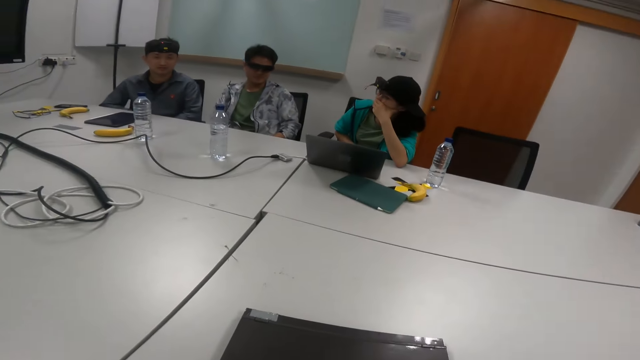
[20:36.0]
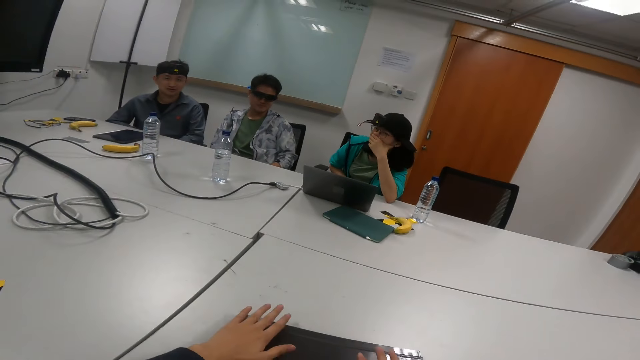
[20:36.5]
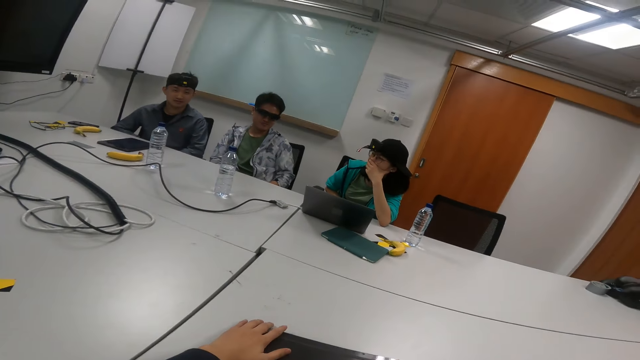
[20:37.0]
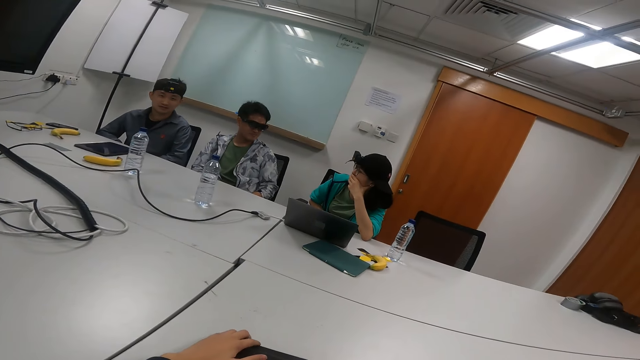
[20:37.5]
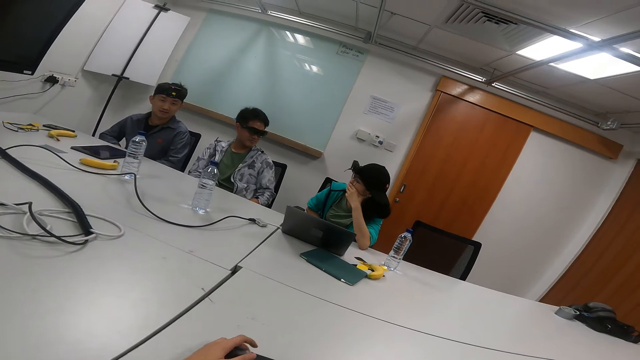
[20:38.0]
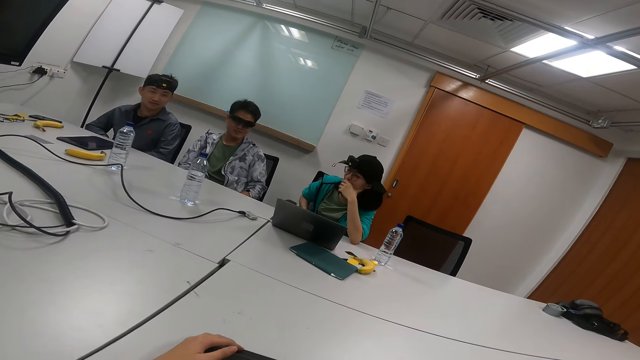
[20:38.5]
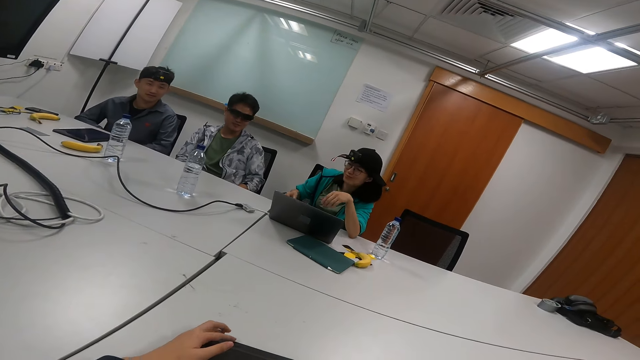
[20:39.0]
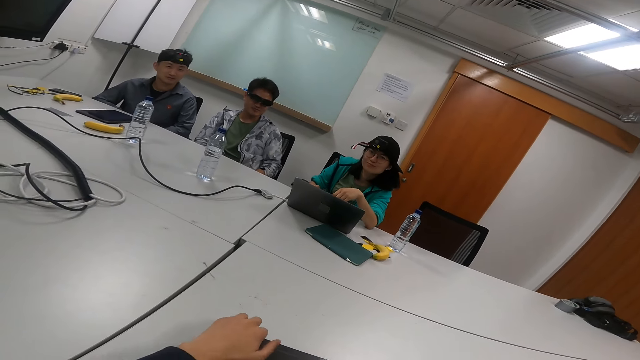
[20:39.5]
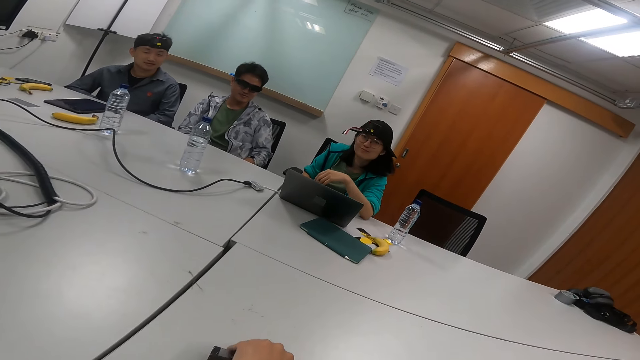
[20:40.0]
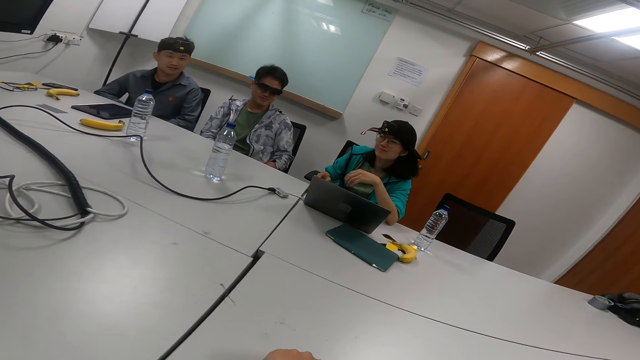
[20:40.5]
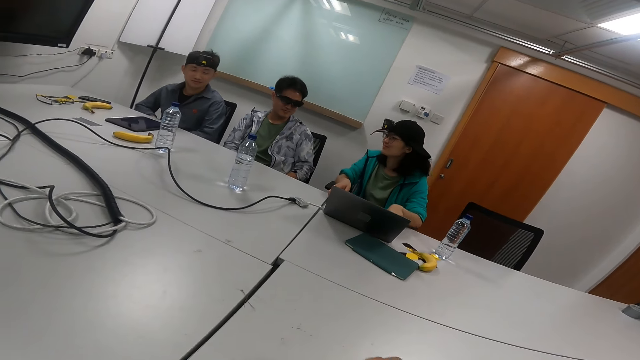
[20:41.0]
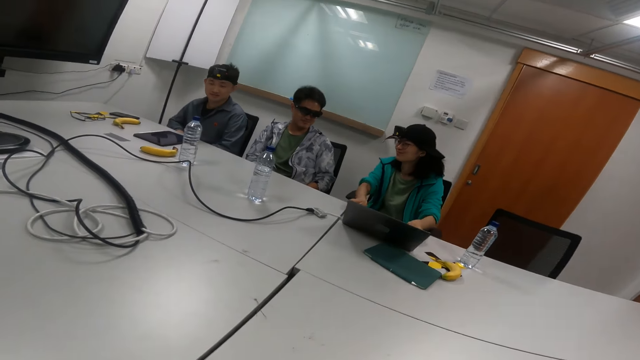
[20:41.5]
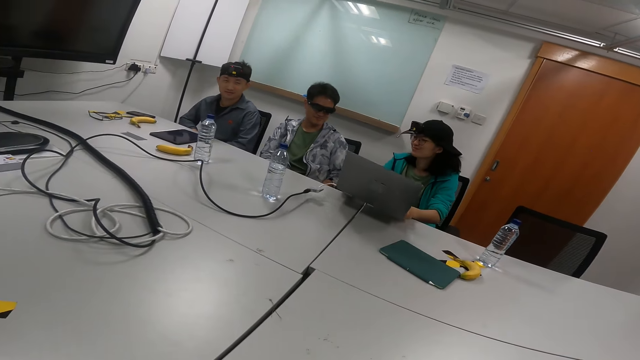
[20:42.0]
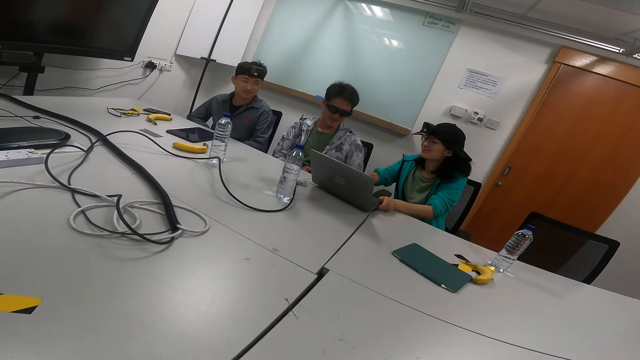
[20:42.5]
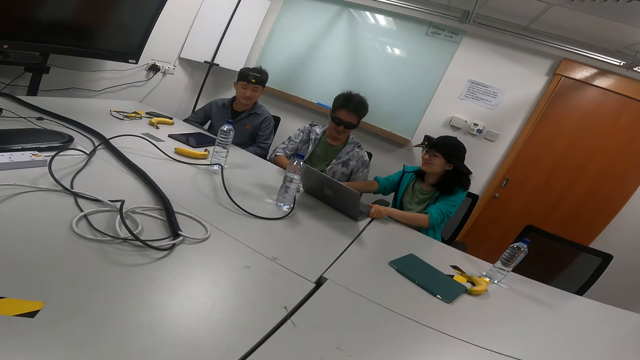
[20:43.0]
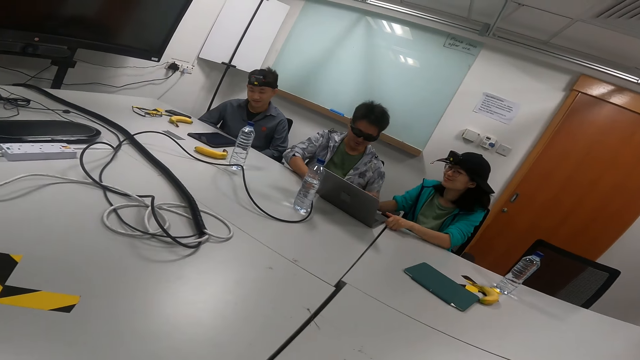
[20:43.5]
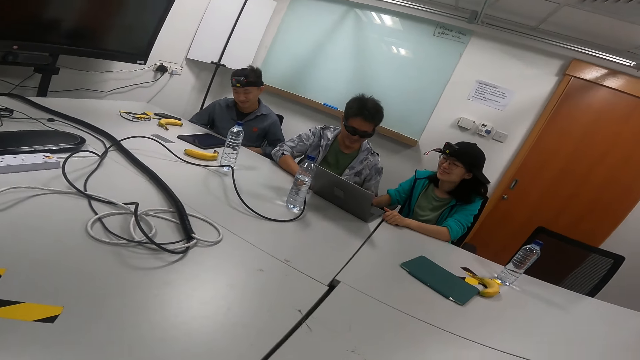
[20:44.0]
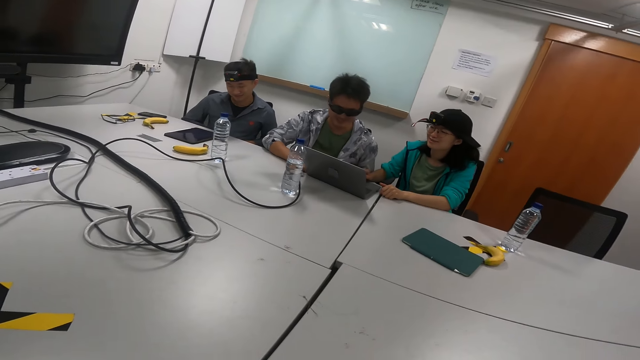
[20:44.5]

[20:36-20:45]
The camera wearer holds the laptop on the table. They pull something. They talk in a meeting room. A person moves the laptop on the table.

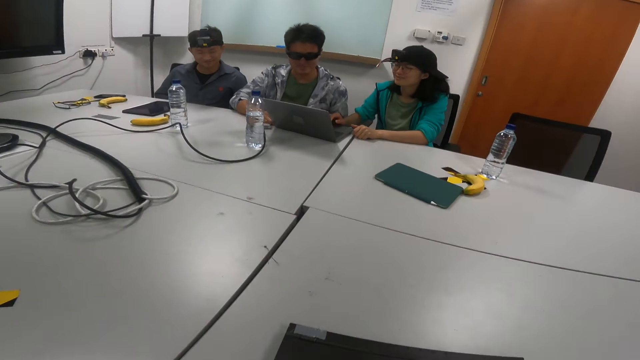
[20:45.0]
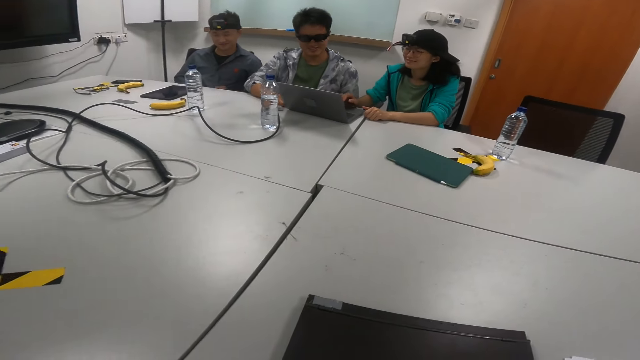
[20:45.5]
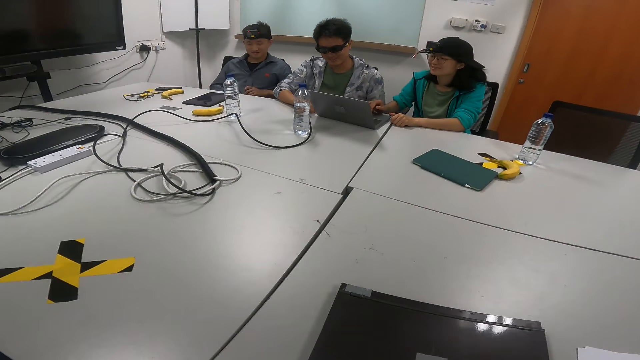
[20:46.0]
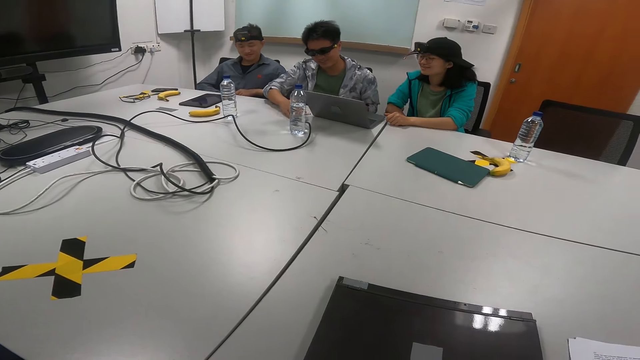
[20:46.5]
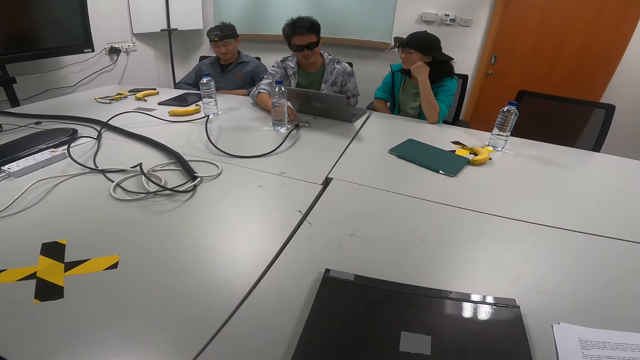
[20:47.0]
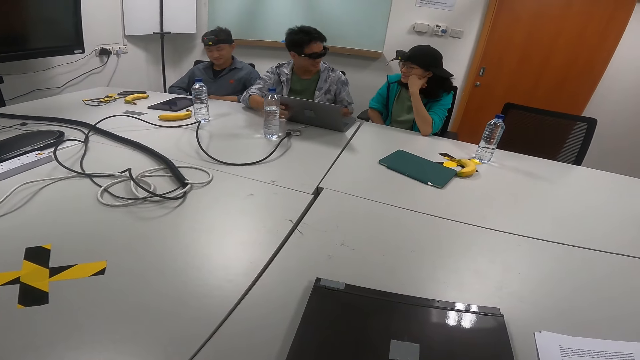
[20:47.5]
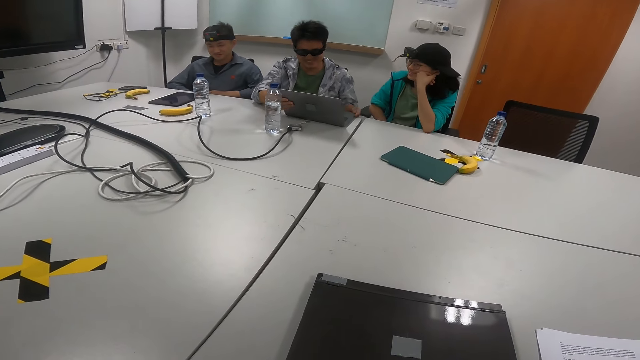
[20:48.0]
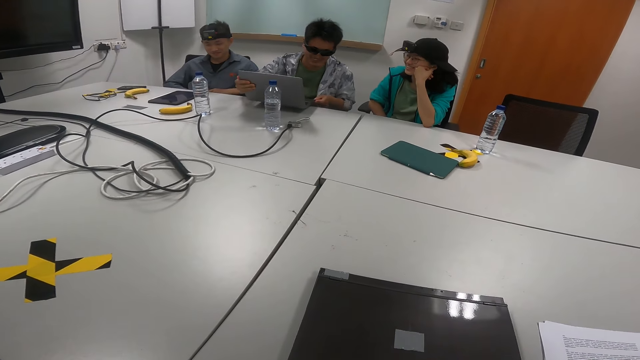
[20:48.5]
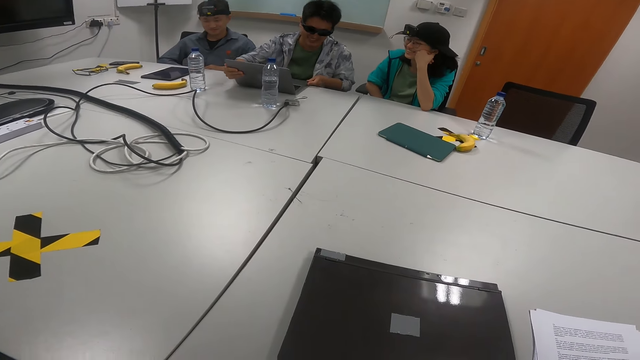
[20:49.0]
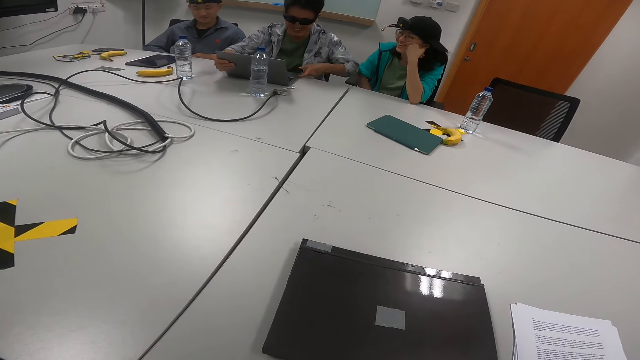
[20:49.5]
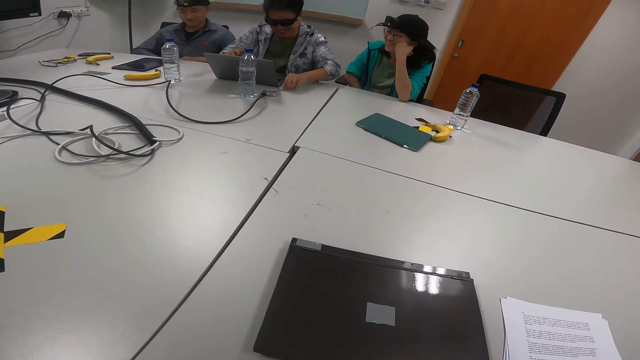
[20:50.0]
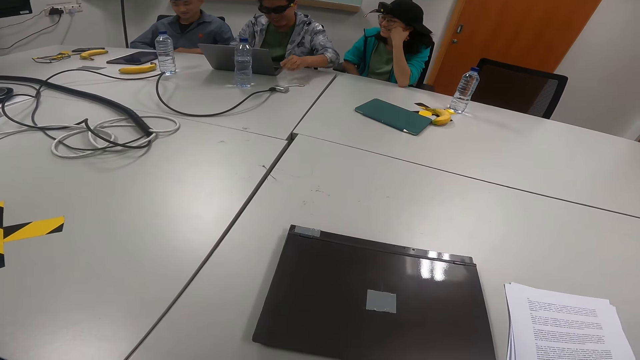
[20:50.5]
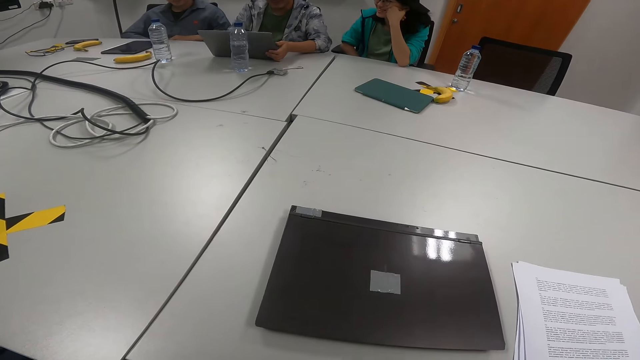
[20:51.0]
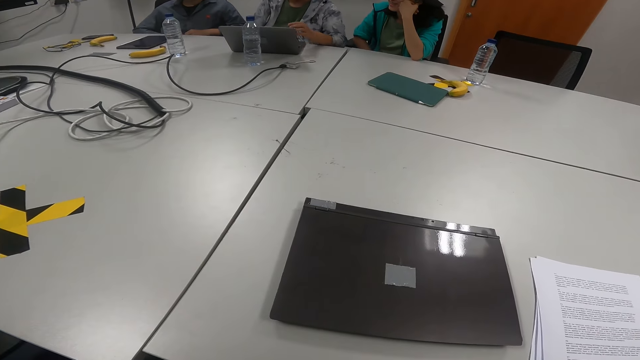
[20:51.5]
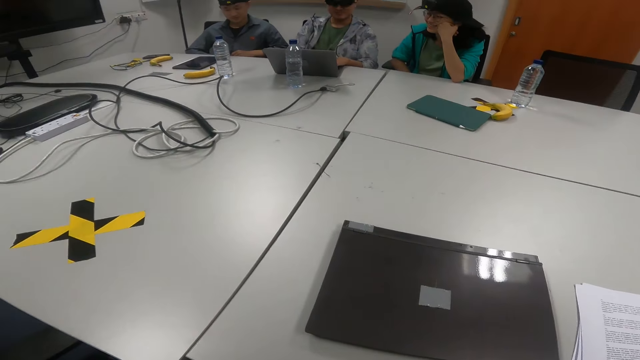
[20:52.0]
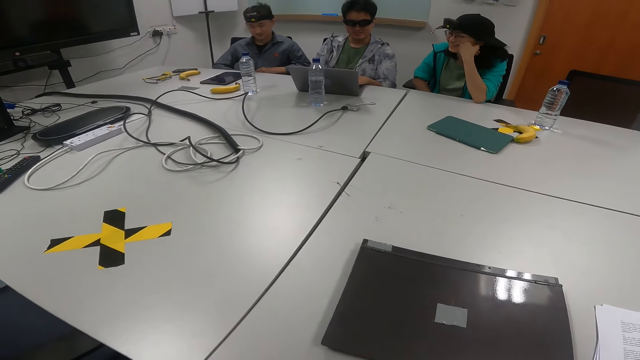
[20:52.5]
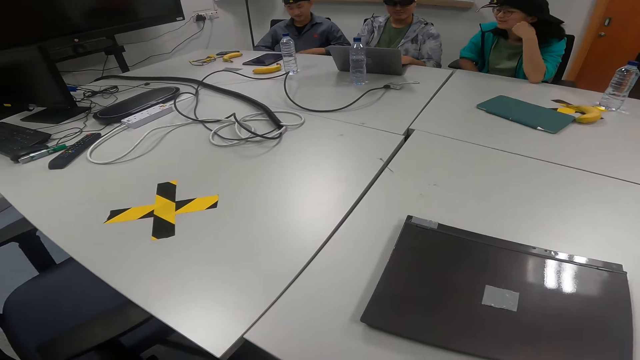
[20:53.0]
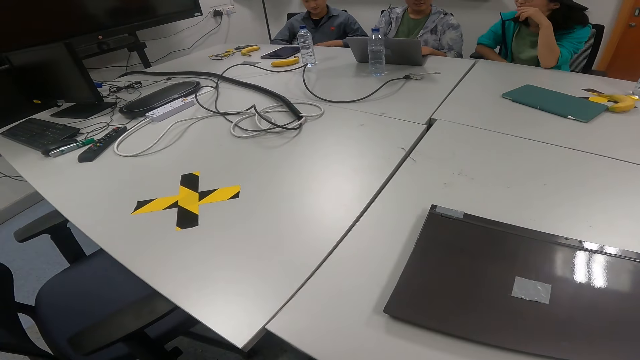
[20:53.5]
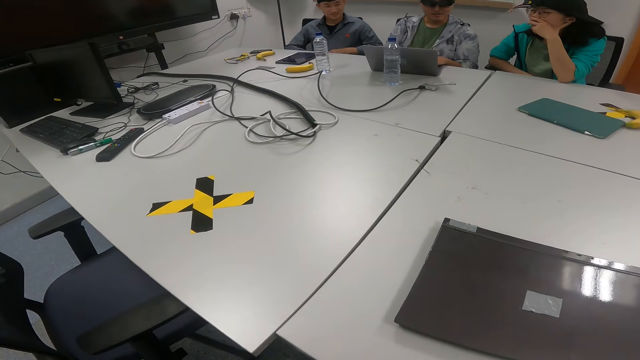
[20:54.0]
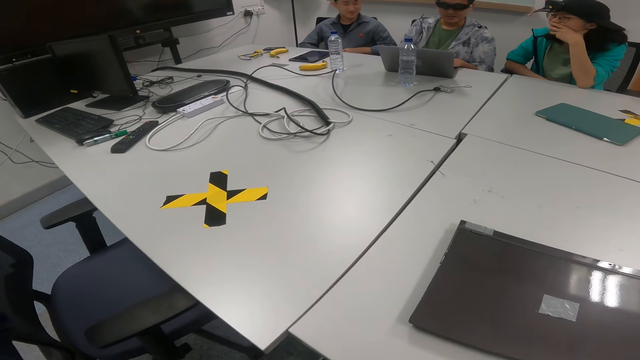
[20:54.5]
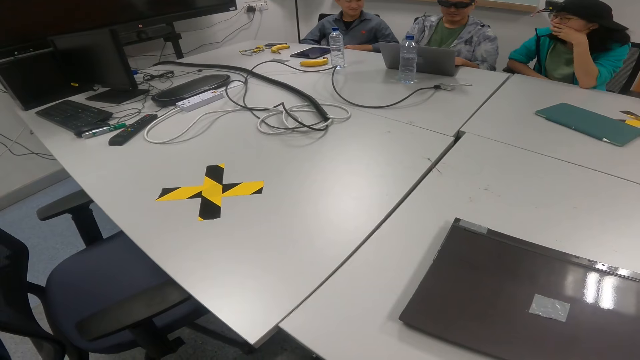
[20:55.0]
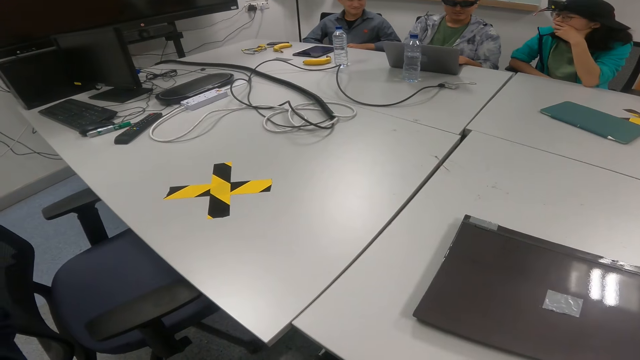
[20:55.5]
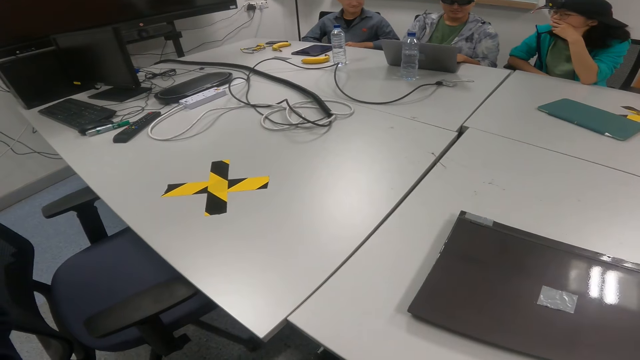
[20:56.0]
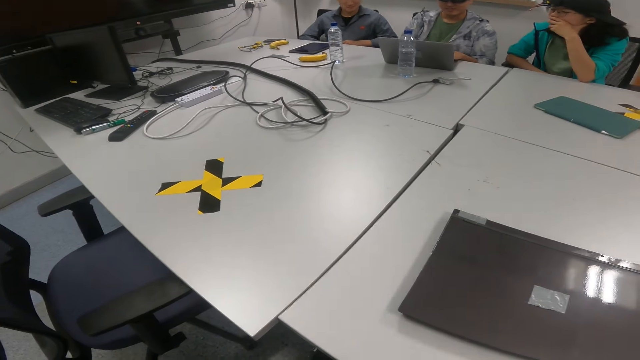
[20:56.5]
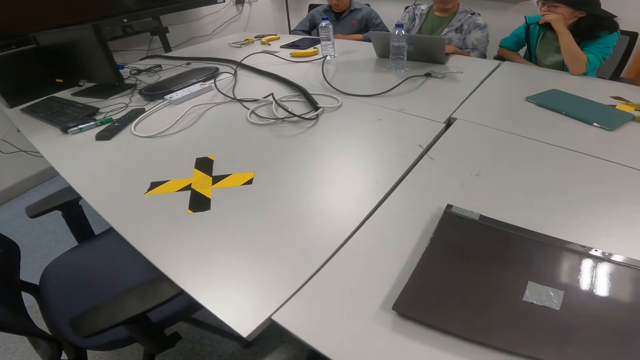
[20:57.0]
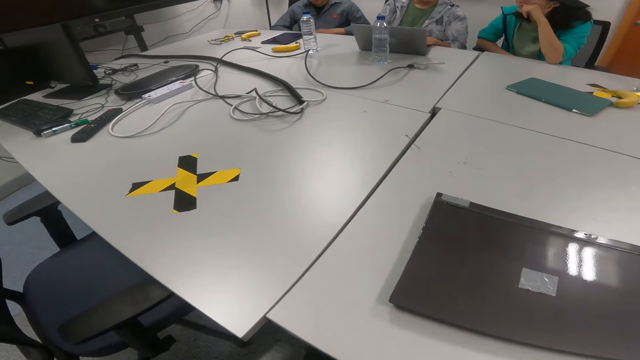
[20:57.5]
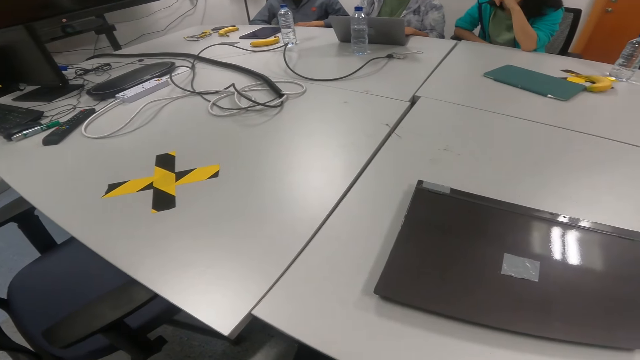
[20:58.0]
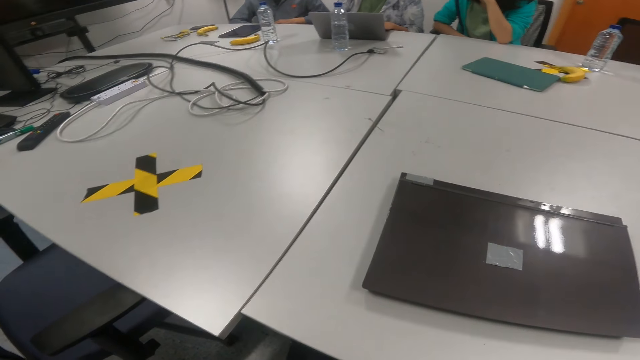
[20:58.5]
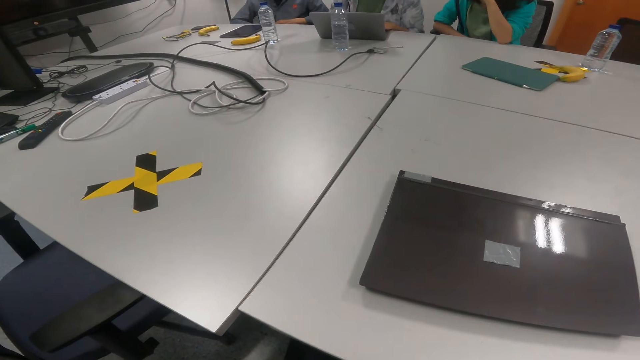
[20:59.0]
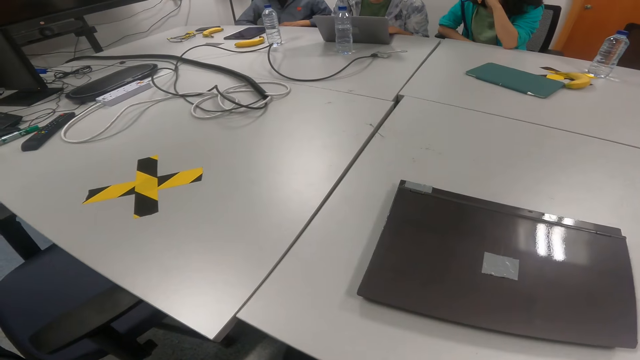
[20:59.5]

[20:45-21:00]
A person moves the wire cable on the table. The person operates the laptop, moves the laptop on the table, moves the wire cable on the table and moves the laptop on the table. The person operates the laptop on the table. The person operates the laptop.
